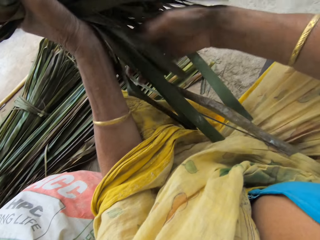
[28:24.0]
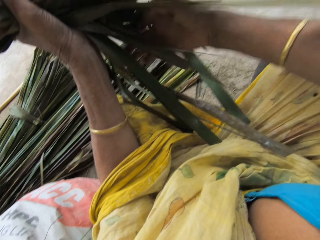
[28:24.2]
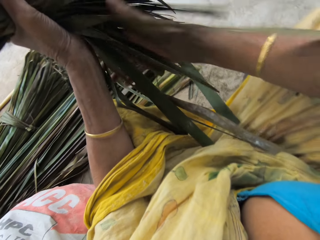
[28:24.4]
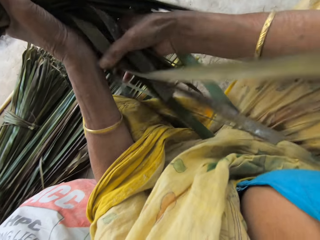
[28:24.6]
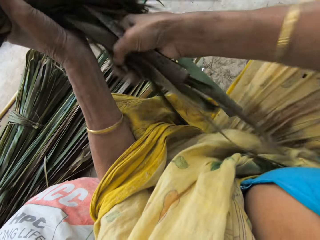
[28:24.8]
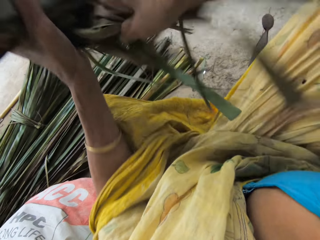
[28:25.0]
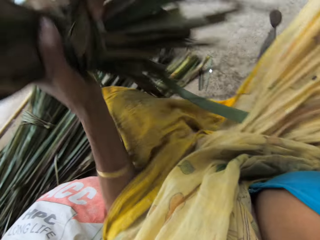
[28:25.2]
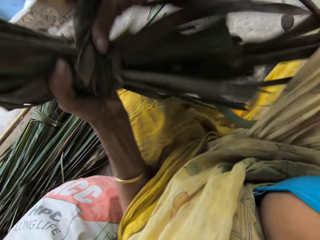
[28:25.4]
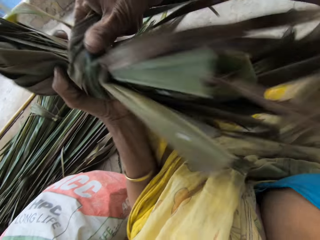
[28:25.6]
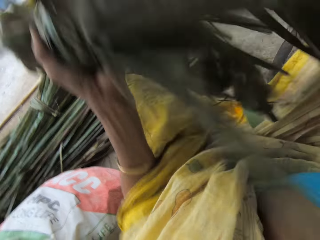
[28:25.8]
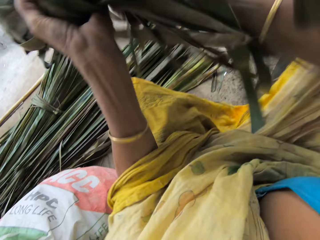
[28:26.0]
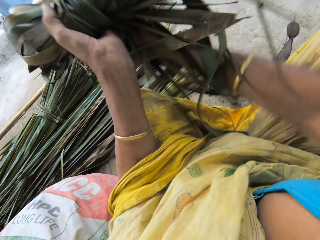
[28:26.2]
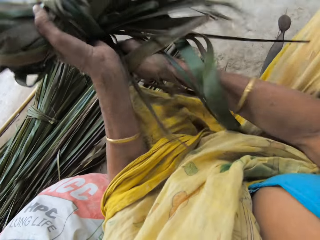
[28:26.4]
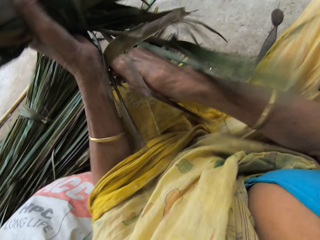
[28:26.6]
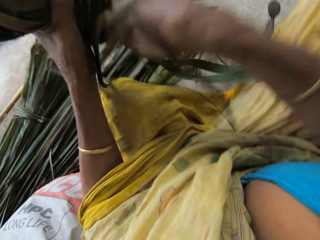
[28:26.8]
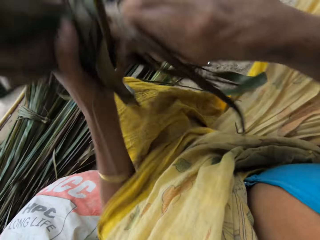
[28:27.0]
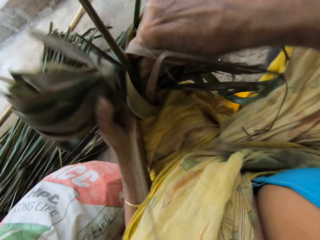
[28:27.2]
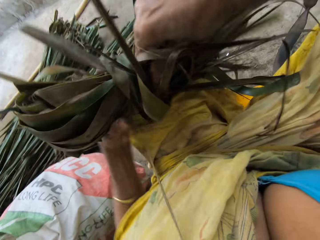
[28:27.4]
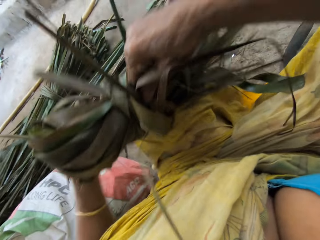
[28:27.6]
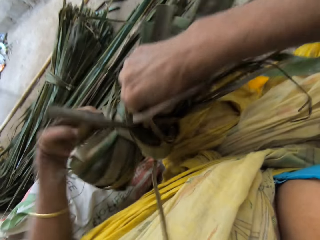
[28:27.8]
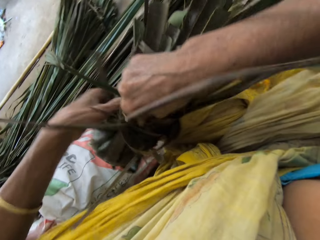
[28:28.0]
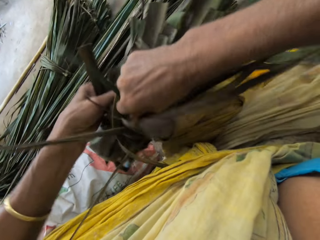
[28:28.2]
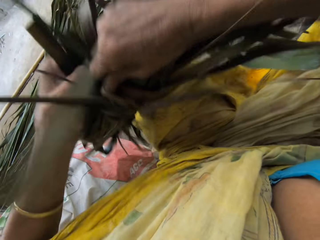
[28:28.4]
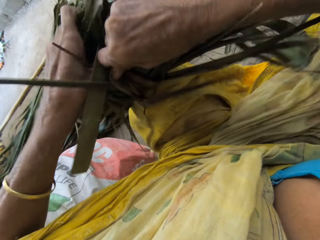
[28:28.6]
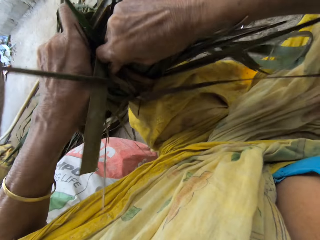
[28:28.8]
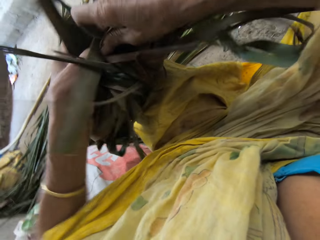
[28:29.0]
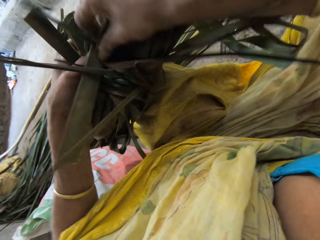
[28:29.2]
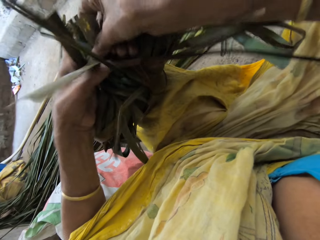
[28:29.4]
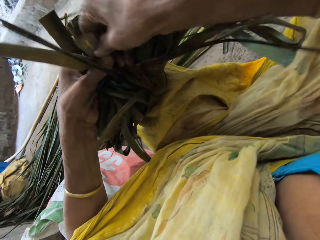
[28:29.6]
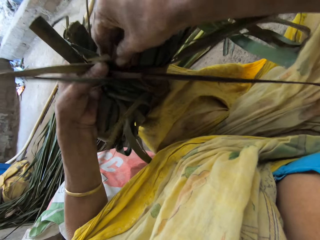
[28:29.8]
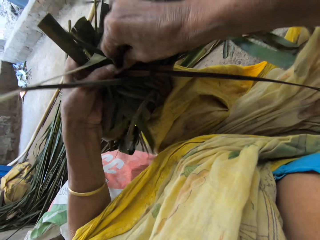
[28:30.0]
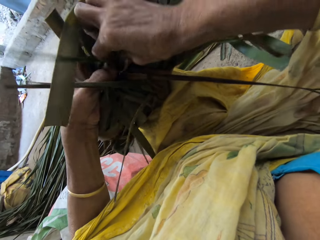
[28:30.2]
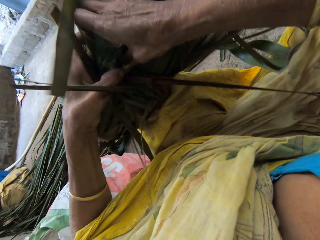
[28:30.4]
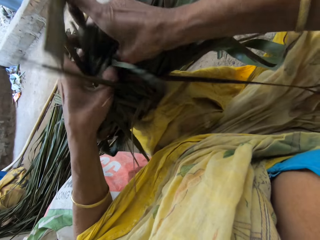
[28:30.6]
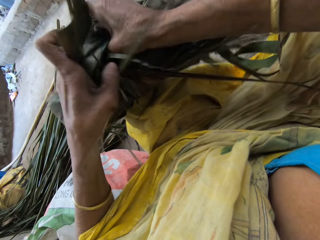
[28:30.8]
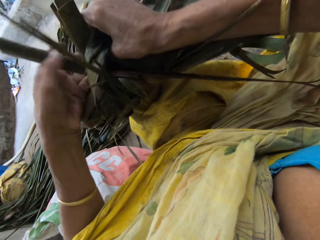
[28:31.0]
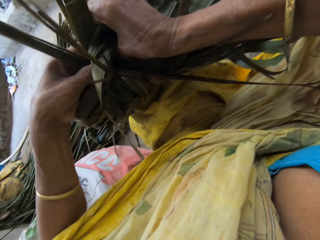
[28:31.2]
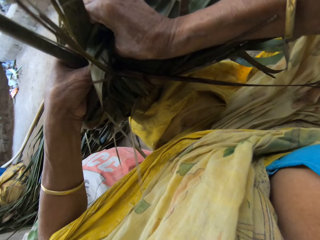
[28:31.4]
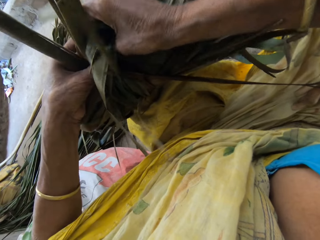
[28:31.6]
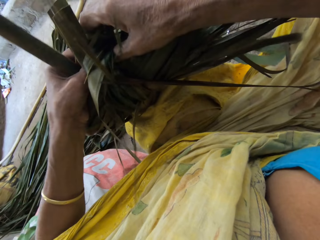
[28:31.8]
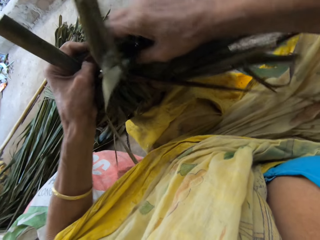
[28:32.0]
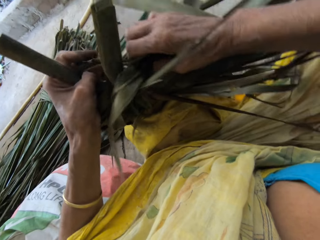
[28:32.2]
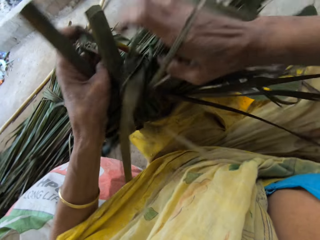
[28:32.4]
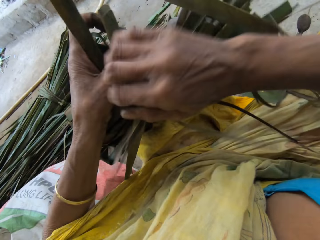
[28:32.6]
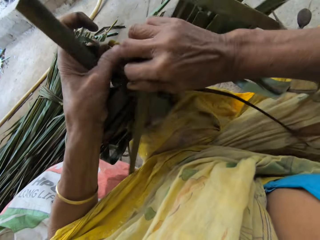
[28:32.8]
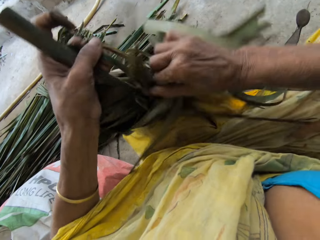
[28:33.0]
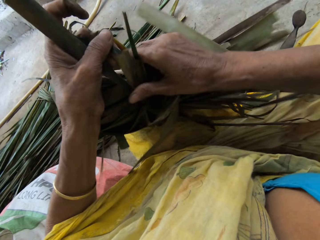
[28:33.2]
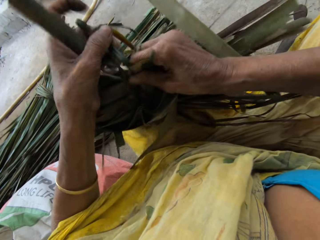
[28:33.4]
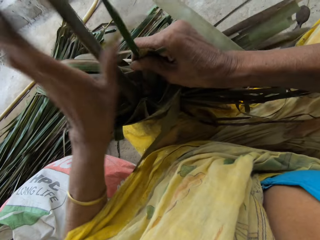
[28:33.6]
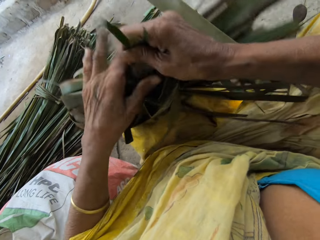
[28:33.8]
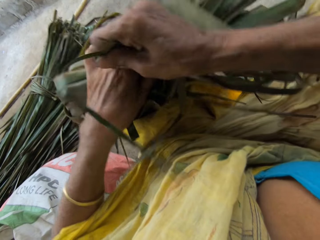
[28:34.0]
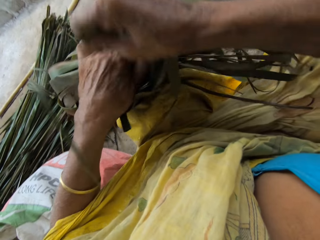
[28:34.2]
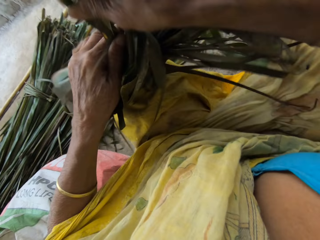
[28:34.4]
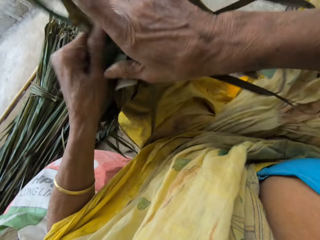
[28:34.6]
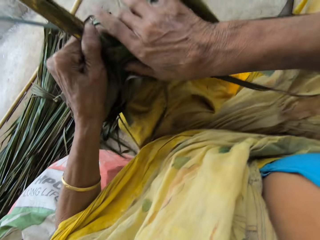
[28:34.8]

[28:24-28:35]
The camera wearer places it on the lap. They tie the papyrus reed with both hands.

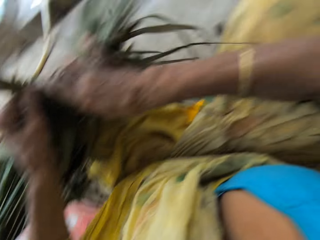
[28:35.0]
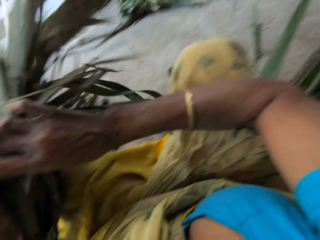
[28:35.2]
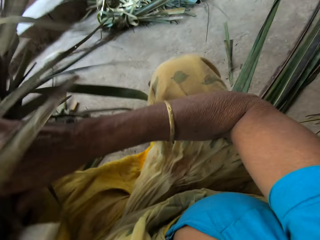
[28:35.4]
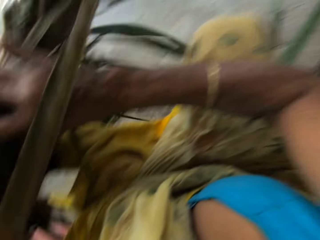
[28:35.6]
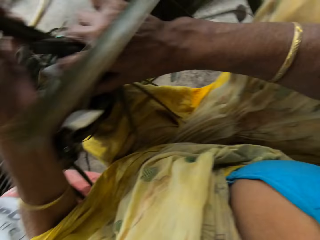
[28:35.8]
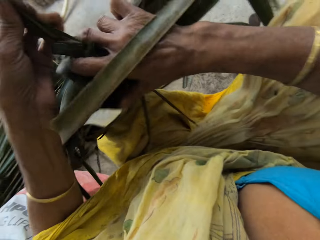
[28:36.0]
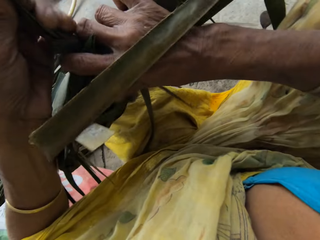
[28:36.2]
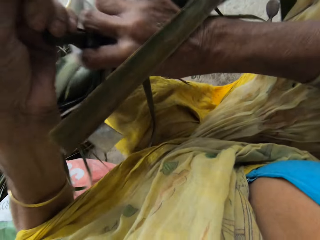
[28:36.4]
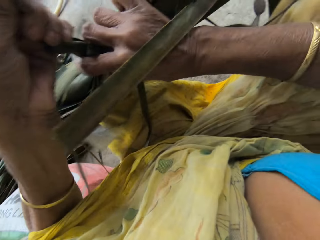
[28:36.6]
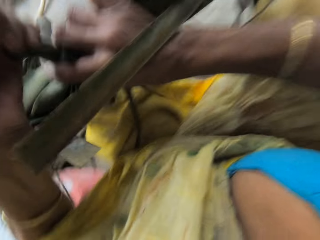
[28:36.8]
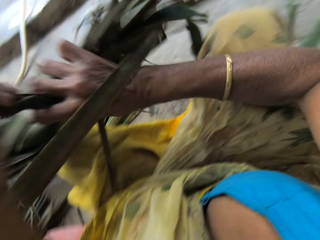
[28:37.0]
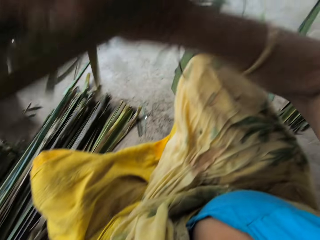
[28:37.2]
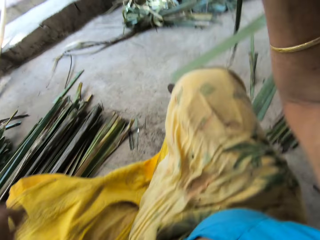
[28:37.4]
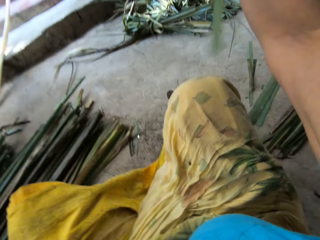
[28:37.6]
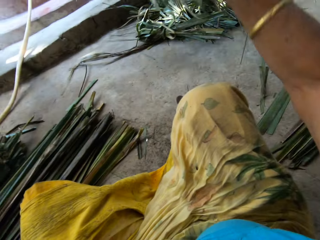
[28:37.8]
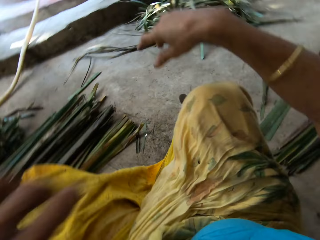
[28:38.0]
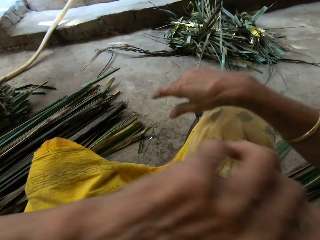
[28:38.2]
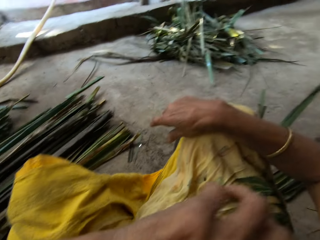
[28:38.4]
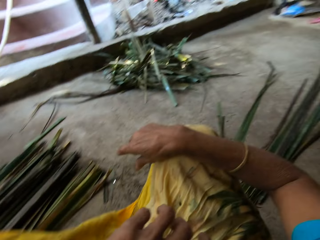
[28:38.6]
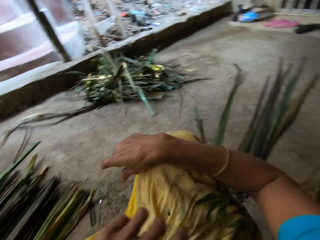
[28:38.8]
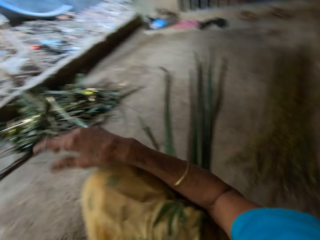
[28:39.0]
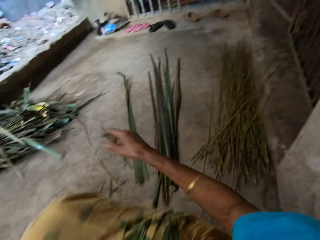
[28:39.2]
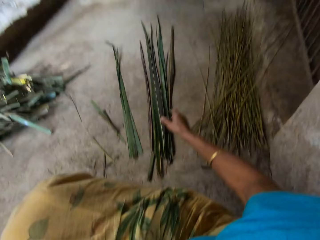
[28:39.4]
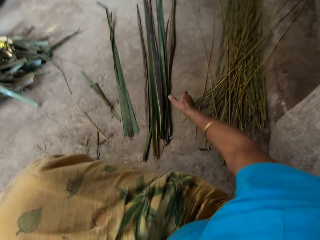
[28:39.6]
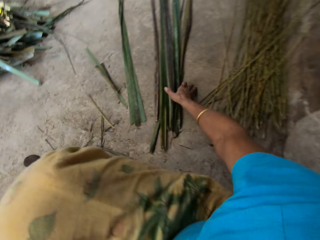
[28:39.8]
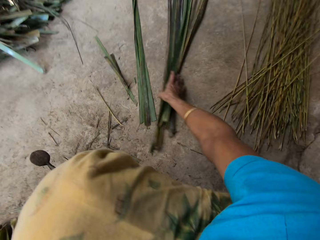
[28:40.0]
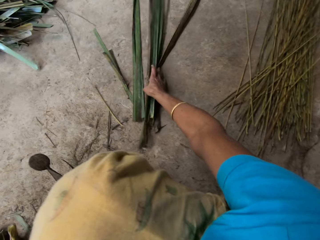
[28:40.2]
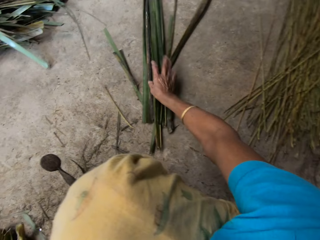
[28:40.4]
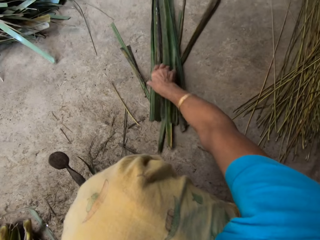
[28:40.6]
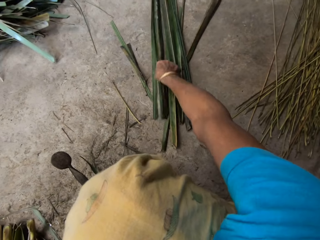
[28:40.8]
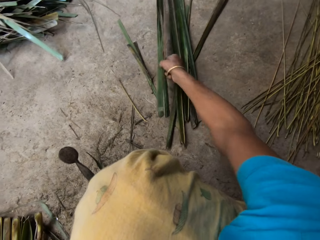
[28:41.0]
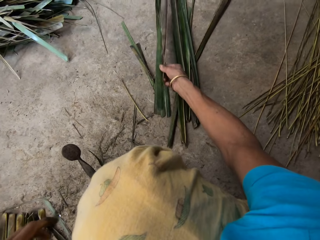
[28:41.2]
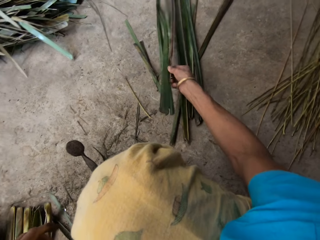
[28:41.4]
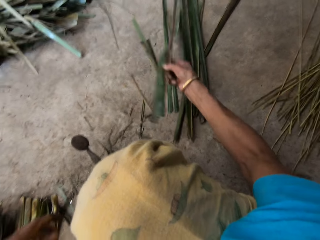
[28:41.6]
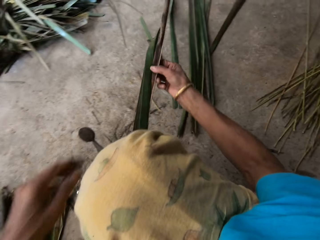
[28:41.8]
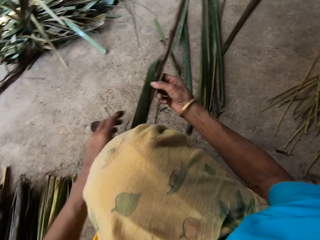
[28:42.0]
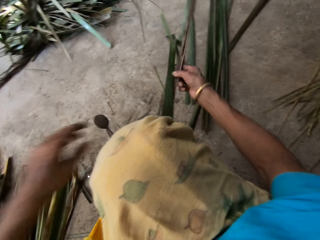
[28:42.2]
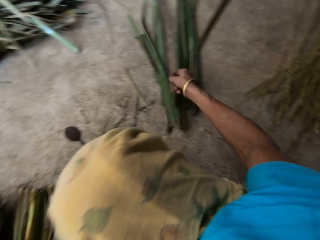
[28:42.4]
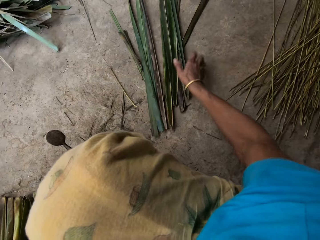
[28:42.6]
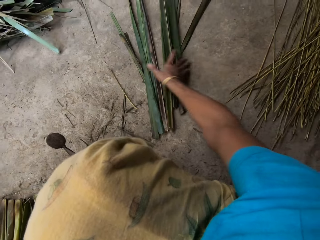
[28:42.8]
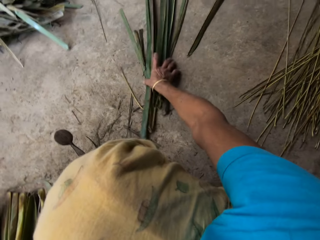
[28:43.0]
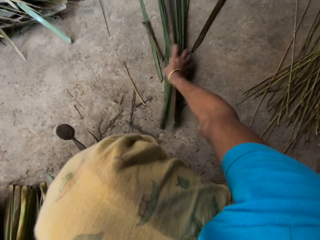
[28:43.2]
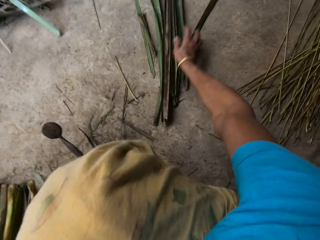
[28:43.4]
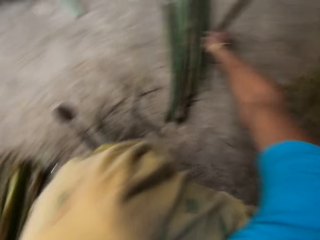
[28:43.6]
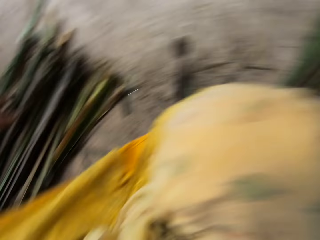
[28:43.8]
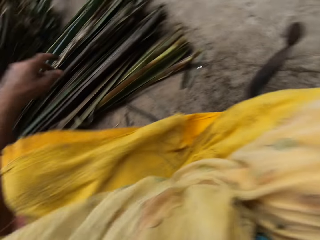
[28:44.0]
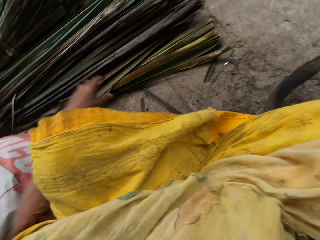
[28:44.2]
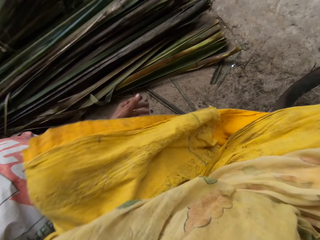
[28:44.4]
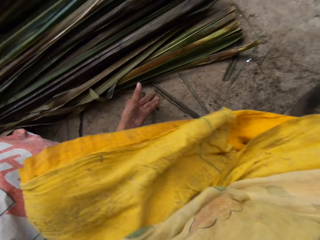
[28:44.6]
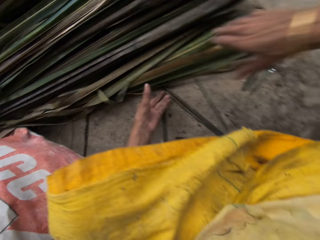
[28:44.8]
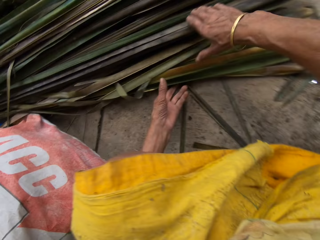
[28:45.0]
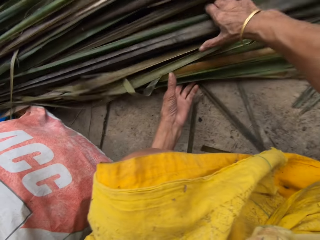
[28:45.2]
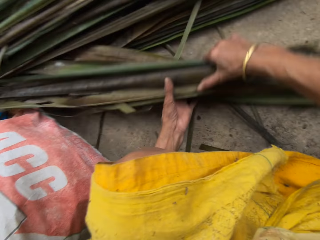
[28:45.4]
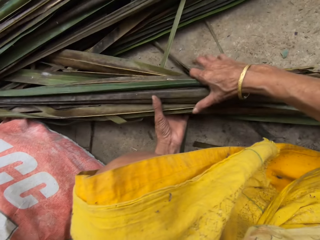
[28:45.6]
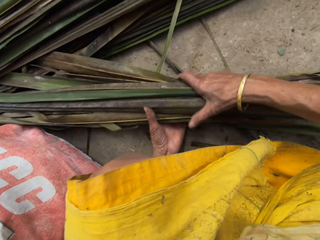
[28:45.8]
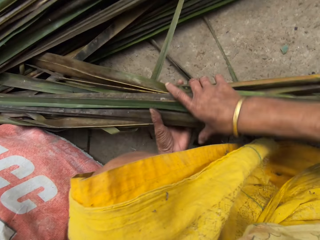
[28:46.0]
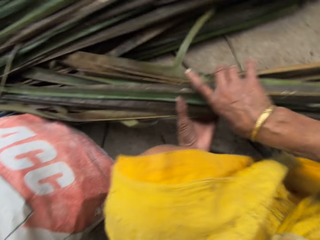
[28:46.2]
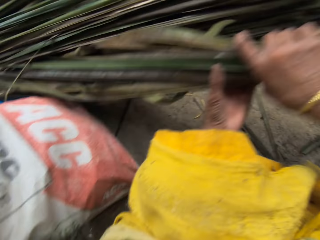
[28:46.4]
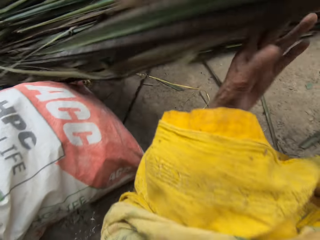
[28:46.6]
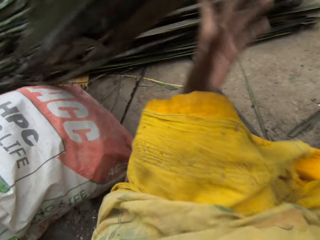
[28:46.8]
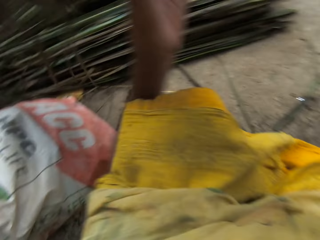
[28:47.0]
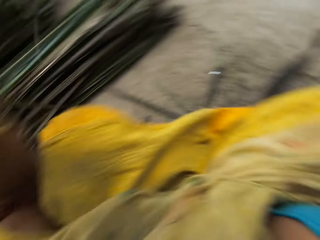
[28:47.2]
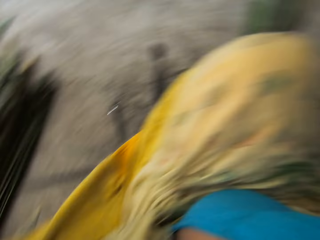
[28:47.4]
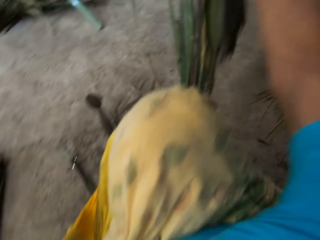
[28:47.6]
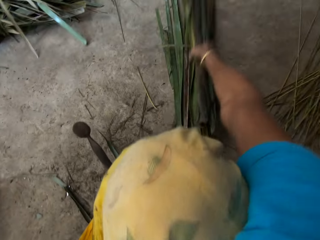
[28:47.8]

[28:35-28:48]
The camera wearer throws the leaves on the floor with the right hand. She cleans her face with her left hand. She pushes the papyrus aside. She picks a papyrus reed from the floor. She drops the papyrus reed on the floor. She transfers some palm fronds to the other side with both hands. She picks a papyrus reed from the floor.
